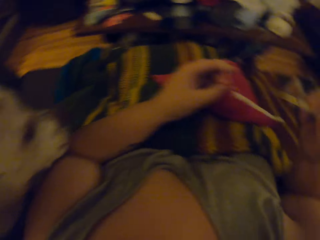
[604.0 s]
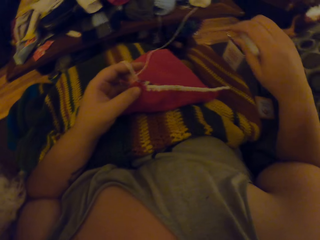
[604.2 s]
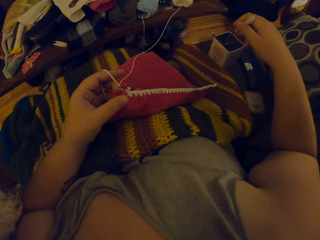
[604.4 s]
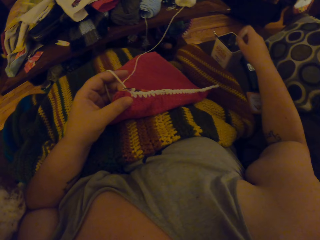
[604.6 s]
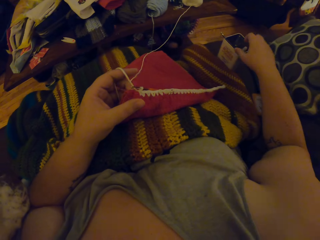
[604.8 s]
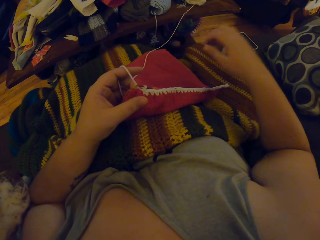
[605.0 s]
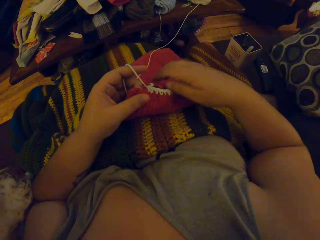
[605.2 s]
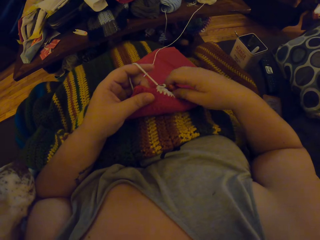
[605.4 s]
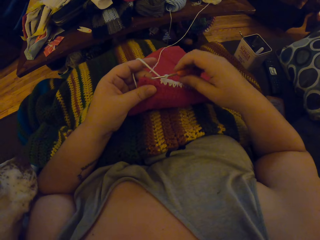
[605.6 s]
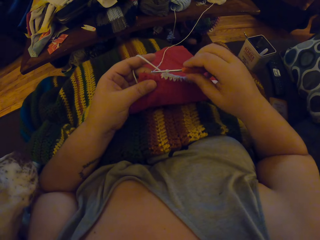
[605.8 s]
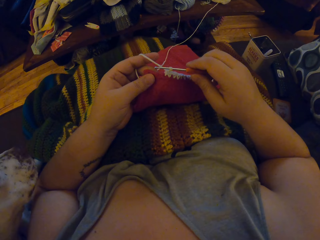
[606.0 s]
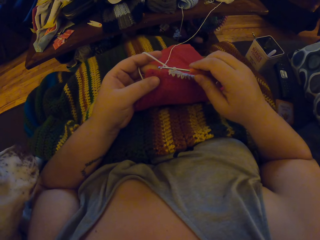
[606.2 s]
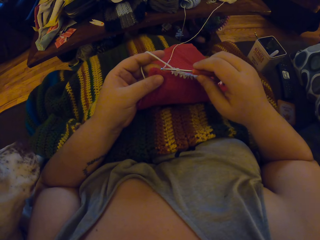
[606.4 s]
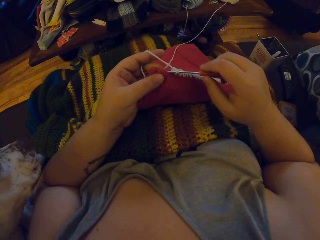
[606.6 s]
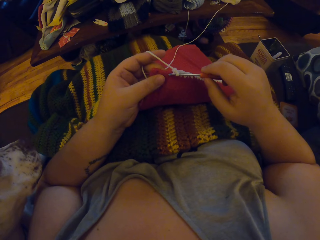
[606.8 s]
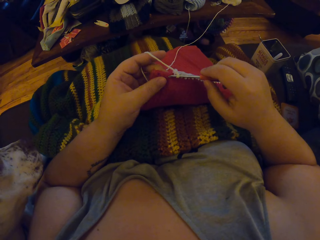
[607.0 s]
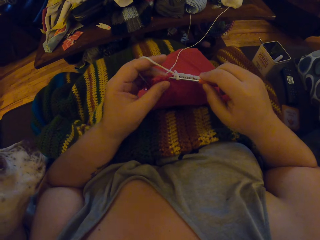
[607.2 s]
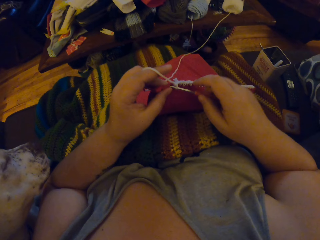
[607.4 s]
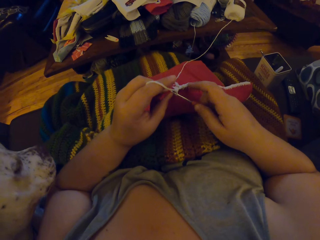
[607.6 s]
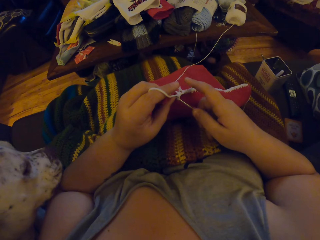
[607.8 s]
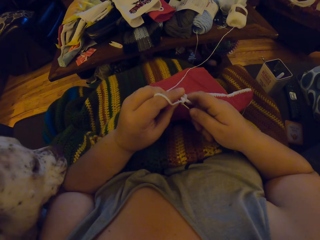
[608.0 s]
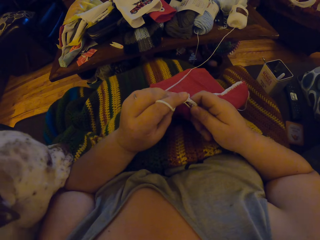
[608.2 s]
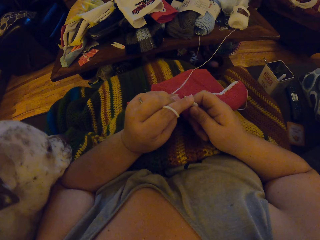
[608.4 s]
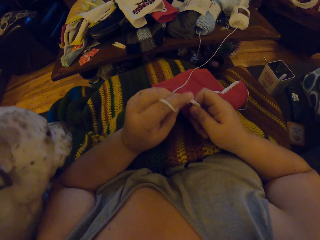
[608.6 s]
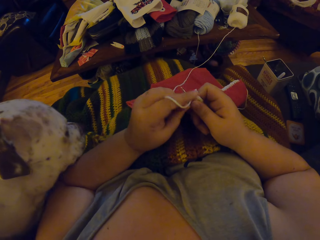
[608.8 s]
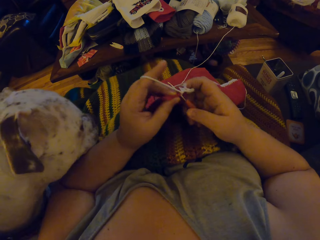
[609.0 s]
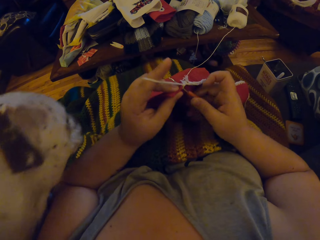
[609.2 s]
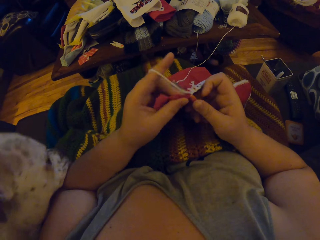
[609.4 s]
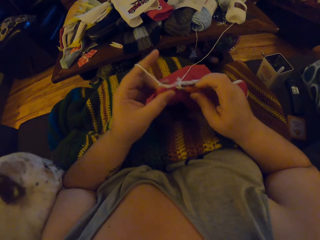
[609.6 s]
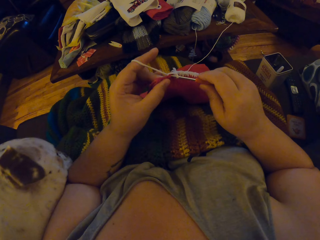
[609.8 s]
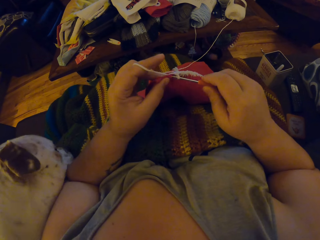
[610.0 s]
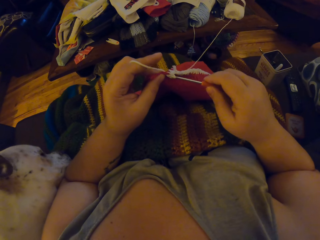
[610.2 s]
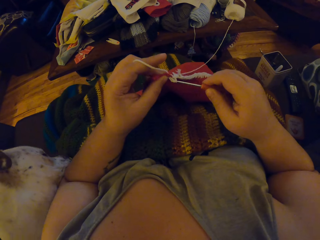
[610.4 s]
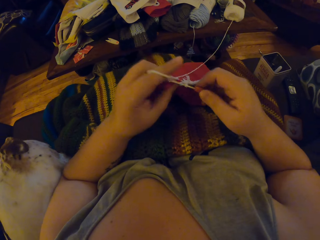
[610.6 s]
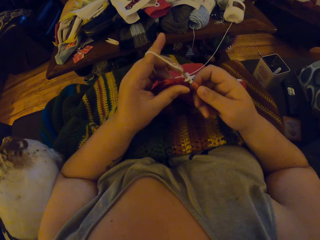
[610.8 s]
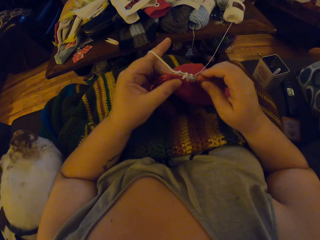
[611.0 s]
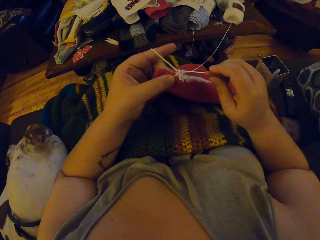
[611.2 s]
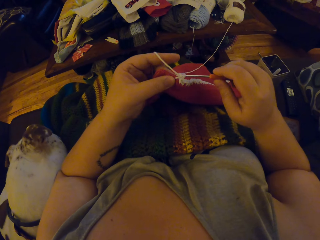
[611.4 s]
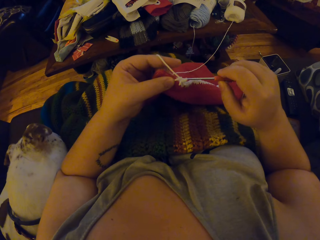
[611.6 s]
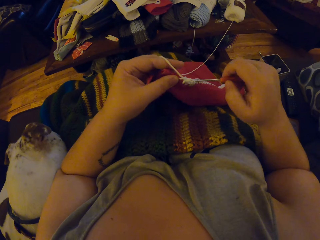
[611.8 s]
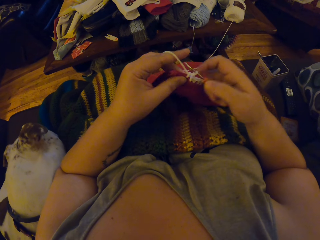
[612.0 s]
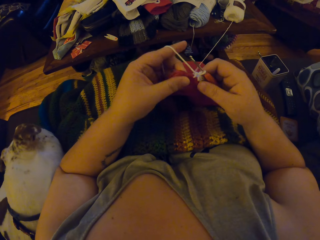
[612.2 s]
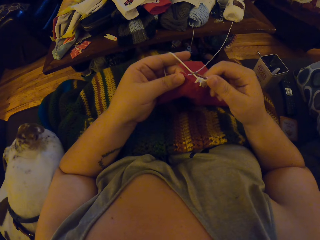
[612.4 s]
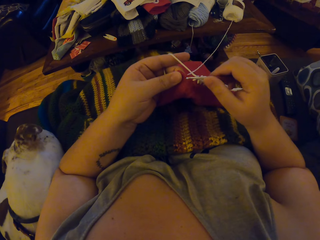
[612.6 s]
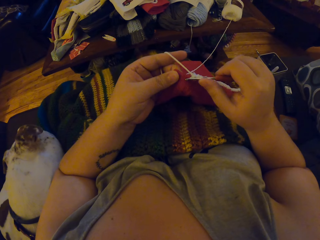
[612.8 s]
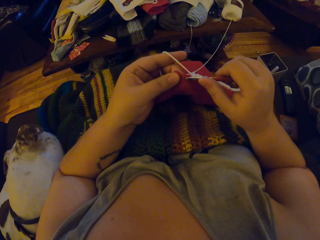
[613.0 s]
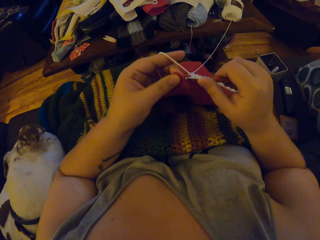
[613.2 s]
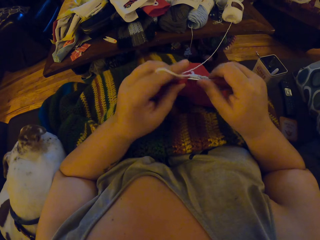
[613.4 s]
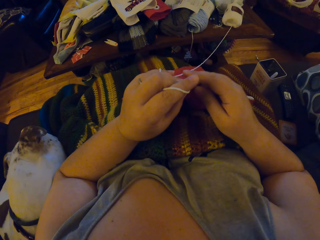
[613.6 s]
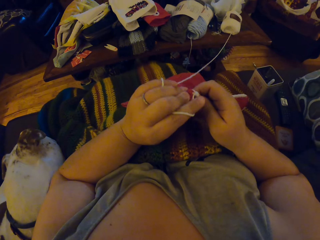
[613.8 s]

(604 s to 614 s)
The camera wearer drops the white crochet needle in a cup. They crochet the cloth with a white yarn and a crochet hook. They hold the crochet hook. A dog rests on the camera wearer's hand.

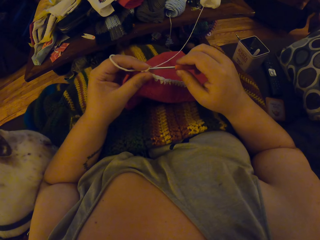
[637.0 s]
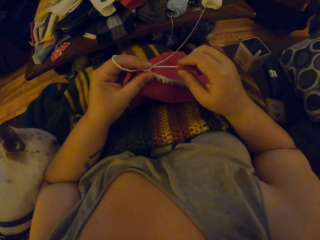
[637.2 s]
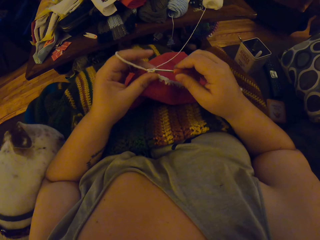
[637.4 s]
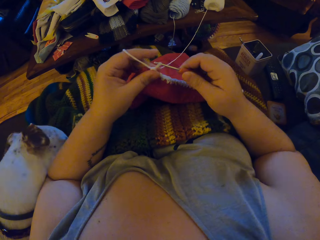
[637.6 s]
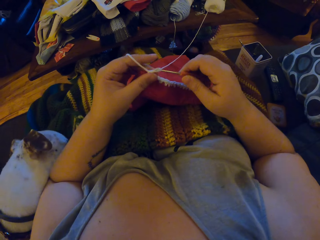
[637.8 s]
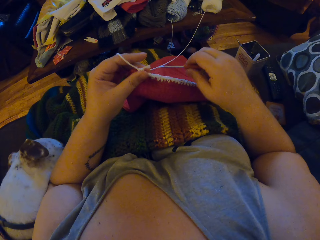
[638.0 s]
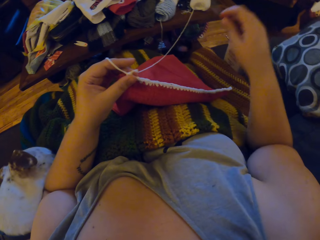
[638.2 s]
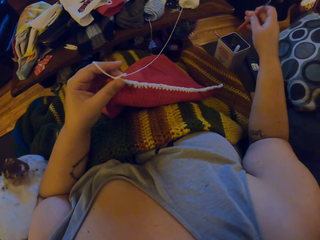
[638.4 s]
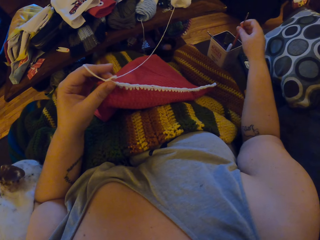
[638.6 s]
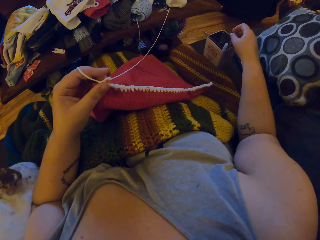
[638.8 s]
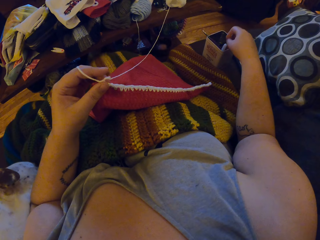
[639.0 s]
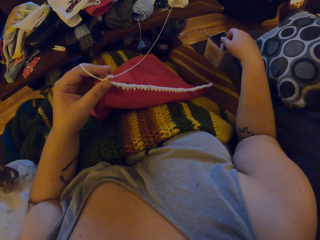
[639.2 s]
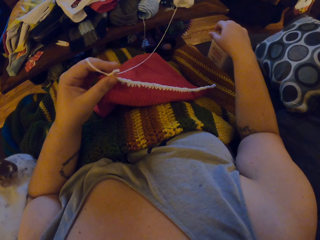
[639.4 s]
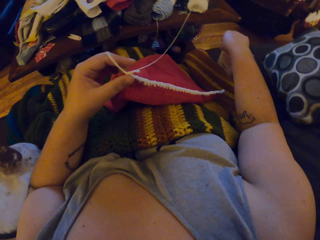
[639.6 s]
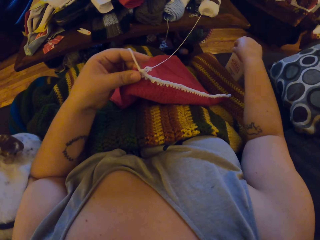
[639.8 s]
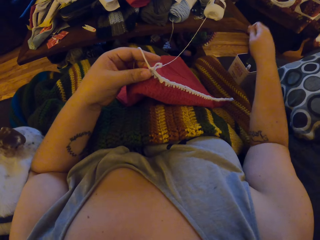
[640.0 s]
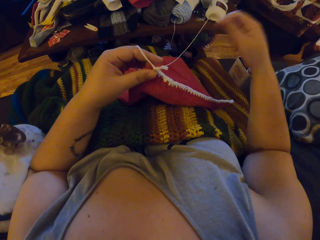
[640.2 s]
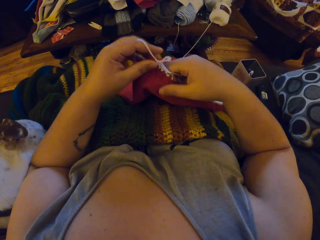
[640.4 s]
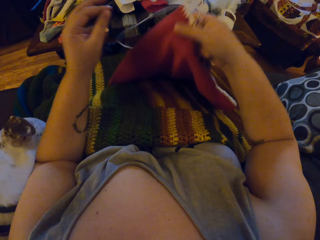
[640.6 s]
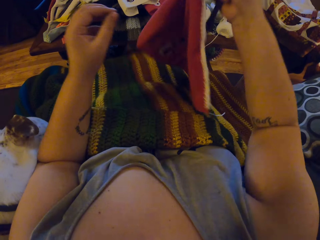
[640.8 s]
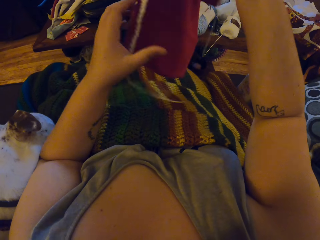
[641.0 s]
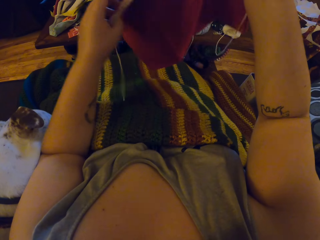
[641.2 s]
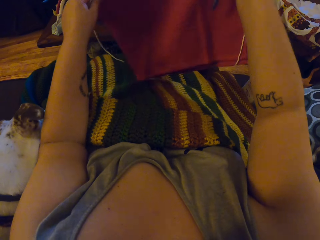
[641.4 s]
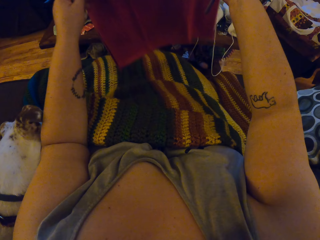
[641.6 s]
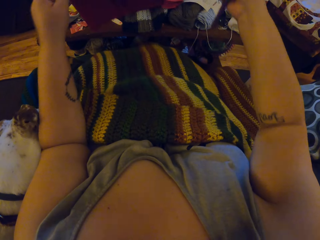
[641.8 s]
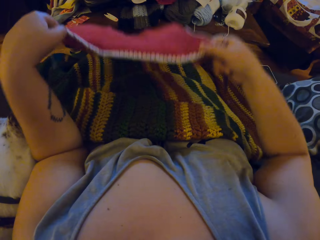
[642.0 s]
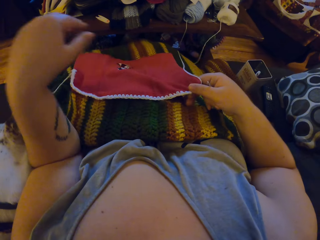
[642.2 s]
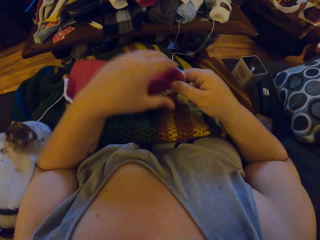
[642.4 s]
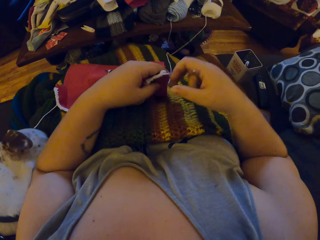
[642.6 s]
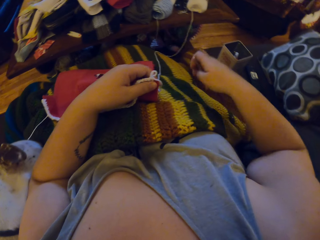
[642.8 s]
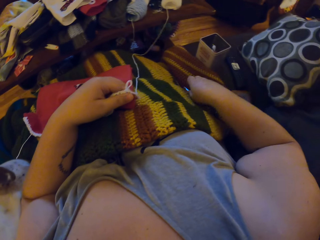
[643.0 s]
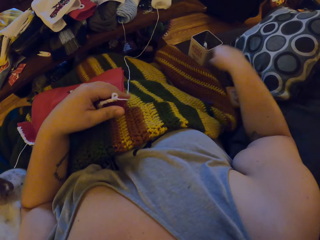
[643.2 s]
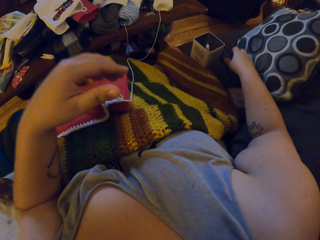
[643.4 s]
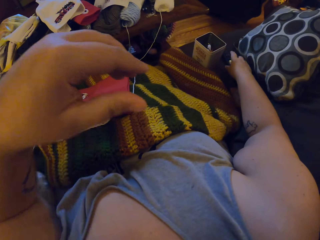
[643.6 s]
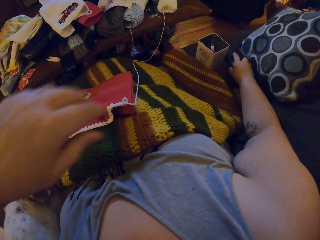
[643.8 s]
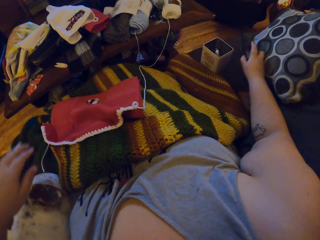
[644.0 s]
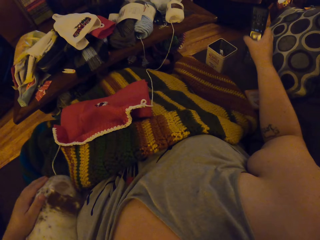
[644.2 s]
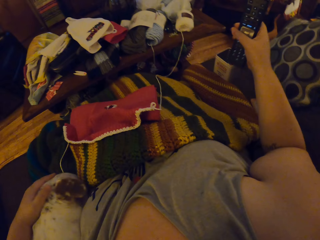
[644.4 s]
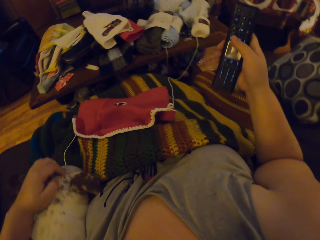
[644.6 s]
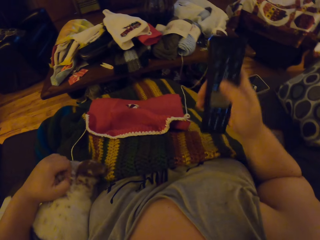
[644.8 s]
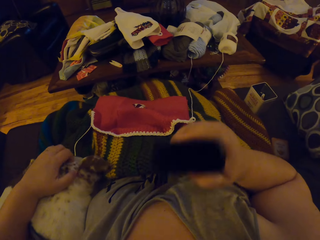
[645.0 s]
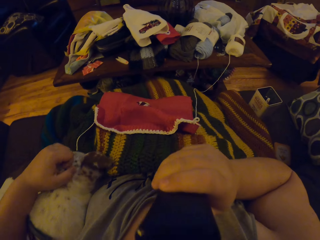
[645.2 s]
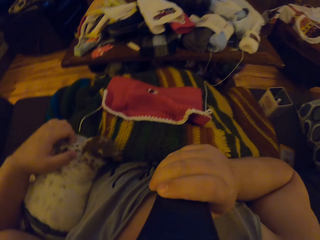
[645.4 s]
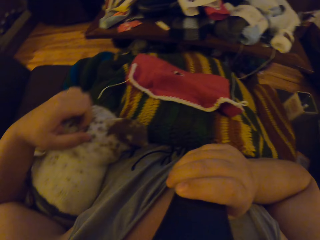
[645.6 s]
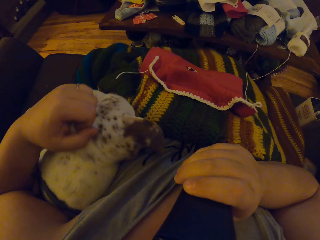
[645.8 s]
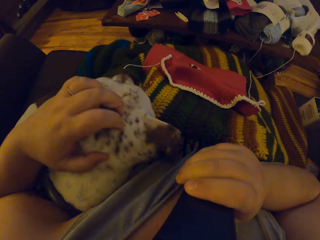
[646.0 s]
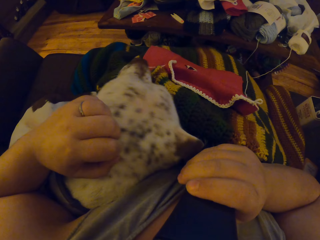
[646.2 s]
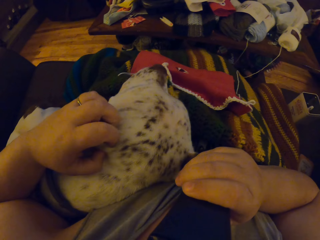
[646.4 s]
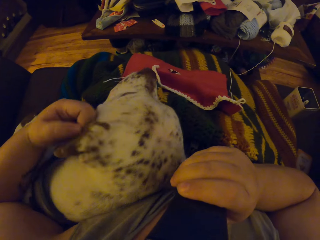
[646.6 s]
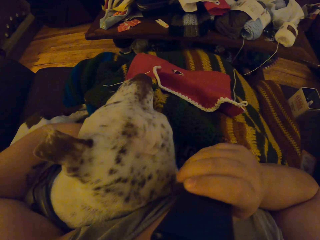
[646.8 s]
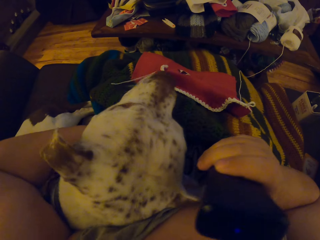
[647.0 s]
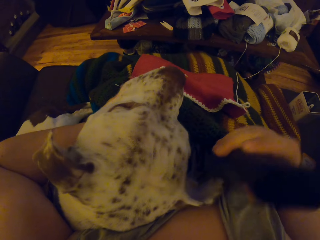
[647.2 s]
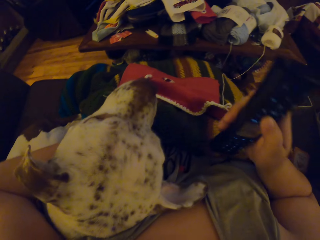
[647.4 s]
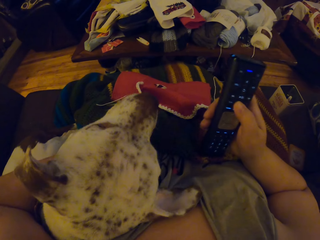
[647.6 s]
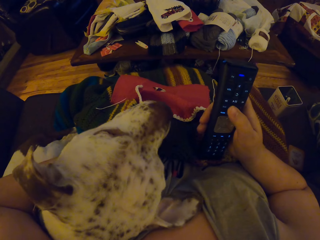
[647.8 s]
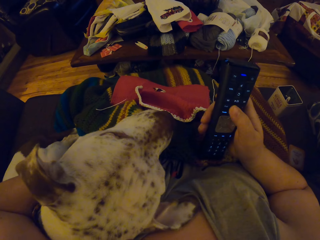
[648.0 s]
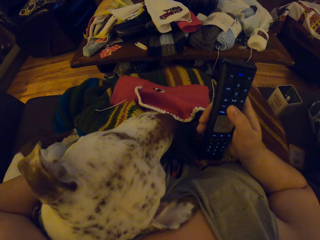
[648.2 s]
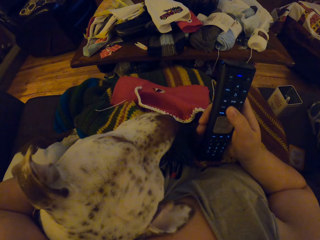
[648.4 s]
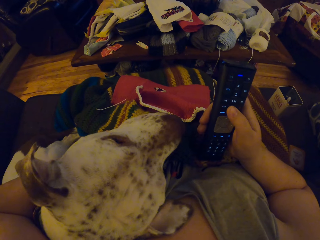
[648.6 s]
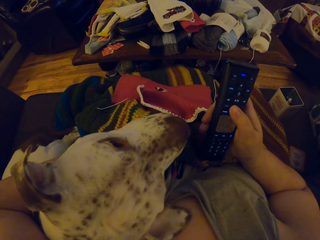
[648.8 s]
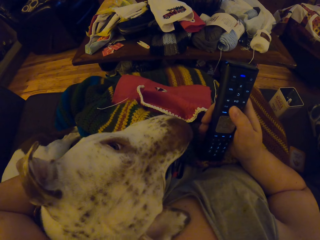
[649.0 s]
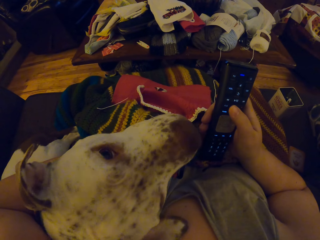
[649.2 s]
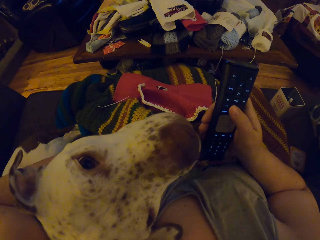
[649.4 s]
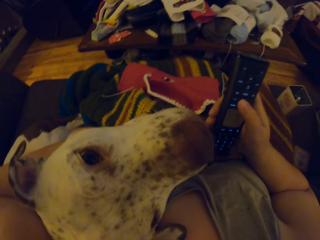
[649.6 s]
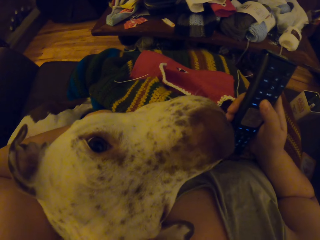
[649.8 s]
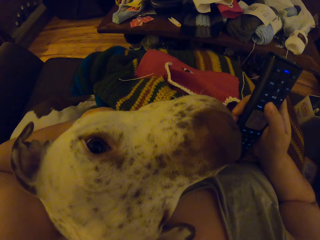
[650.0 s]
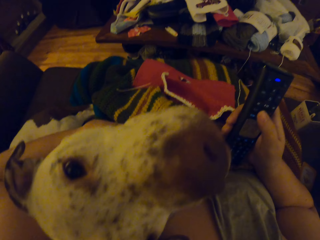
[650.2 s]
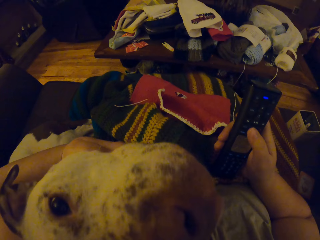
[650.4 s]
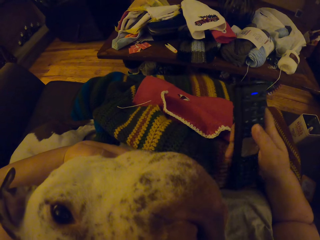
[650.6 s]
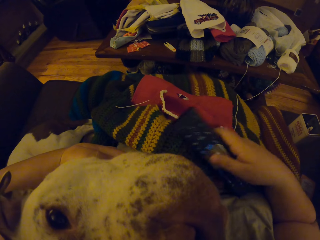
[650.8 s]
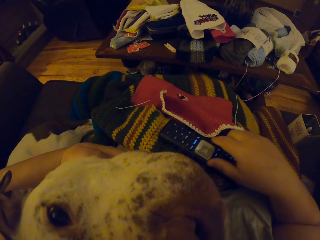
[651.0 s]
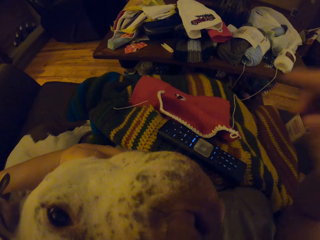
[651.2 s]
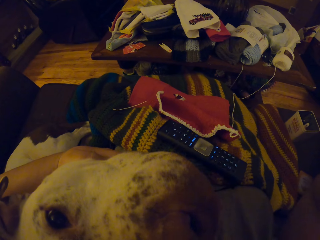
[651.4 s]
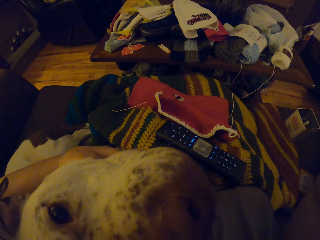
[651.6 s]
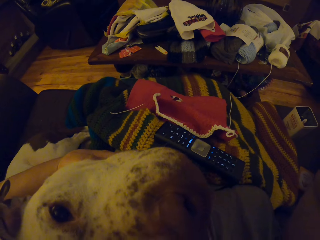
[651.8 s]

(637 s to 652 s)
The camera wearer drops the red crochet needle in the cup. She turns the cloth to the other side, holds up the fabric, and drops the cloth on her lap. She takes the seam ripper and puts away the seam ripper. She picks up a remote close to the cup. She rubs the head of the dog. She holds the dog. She puts the remote against her mouth. She presses the remote. She drops the remote on her lap. She touches something.
